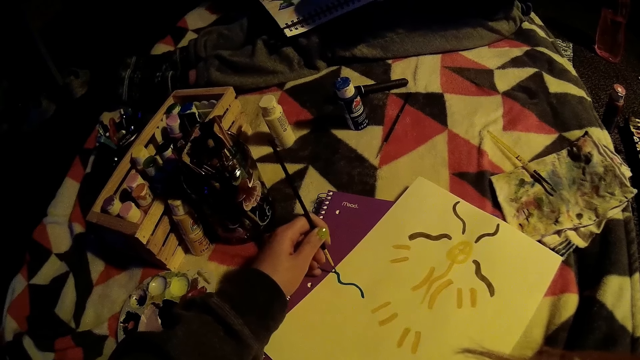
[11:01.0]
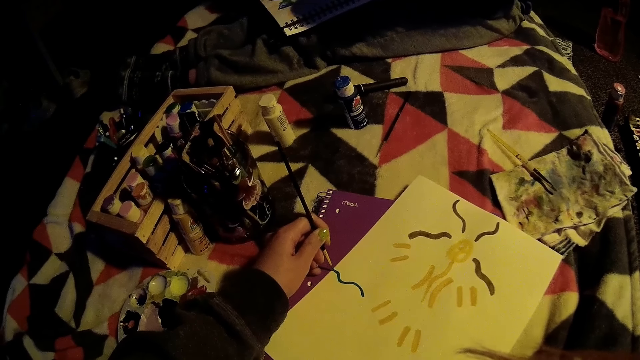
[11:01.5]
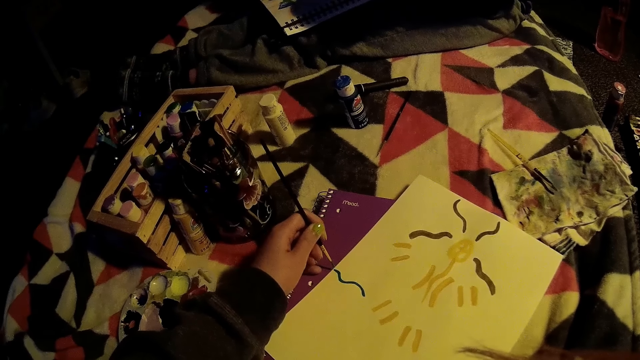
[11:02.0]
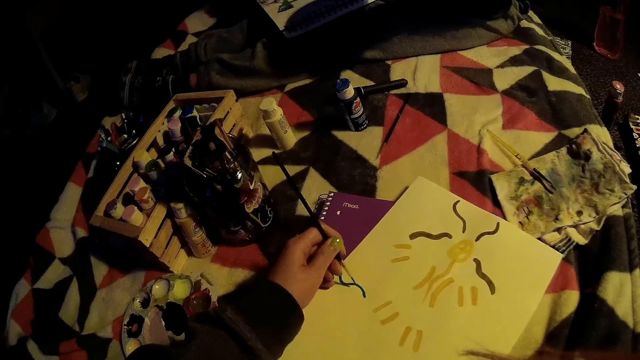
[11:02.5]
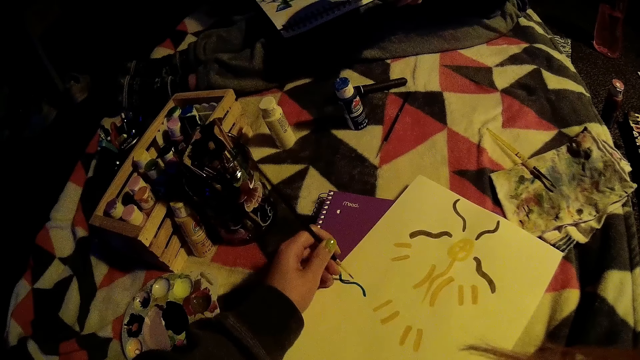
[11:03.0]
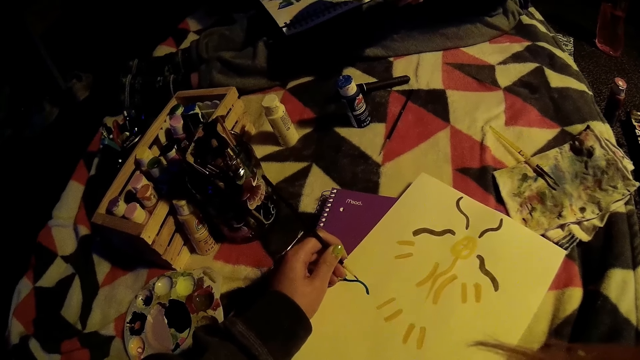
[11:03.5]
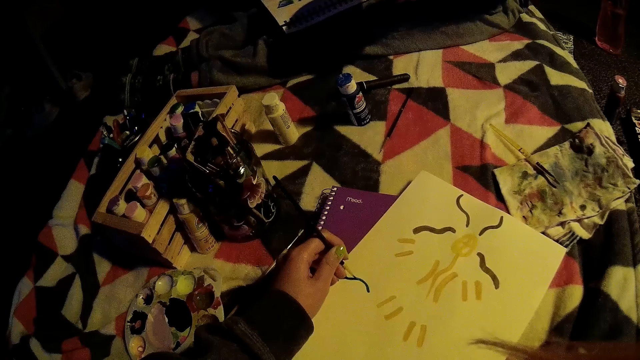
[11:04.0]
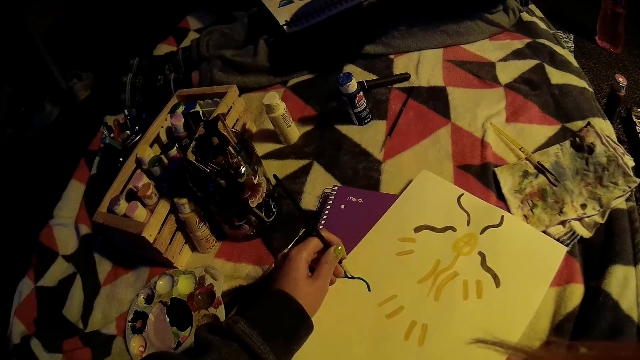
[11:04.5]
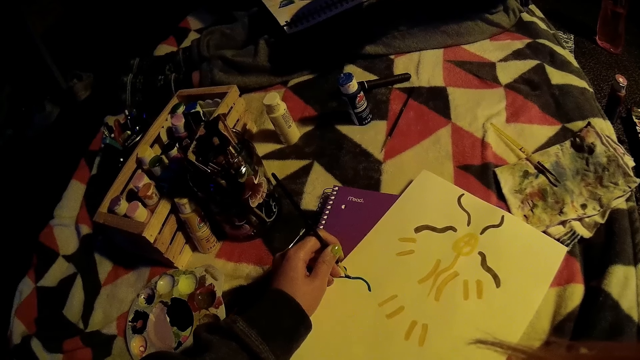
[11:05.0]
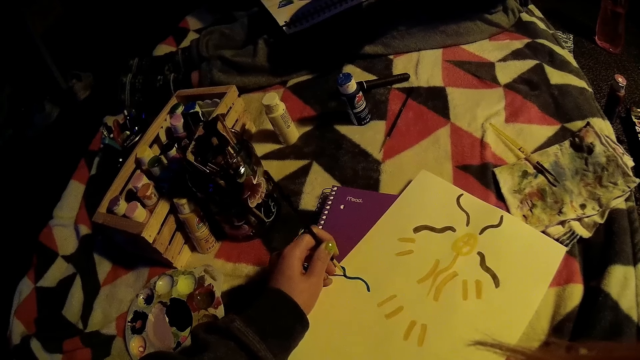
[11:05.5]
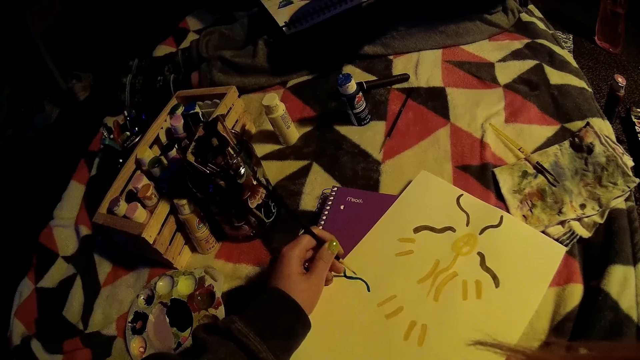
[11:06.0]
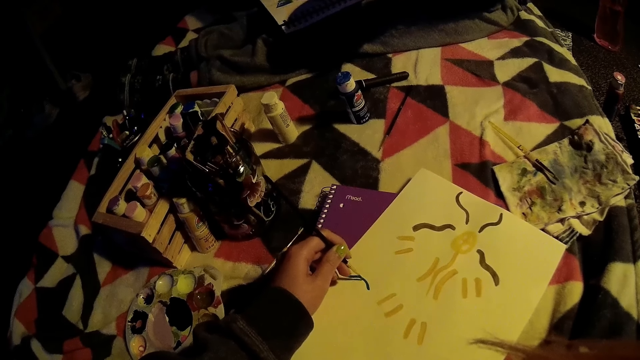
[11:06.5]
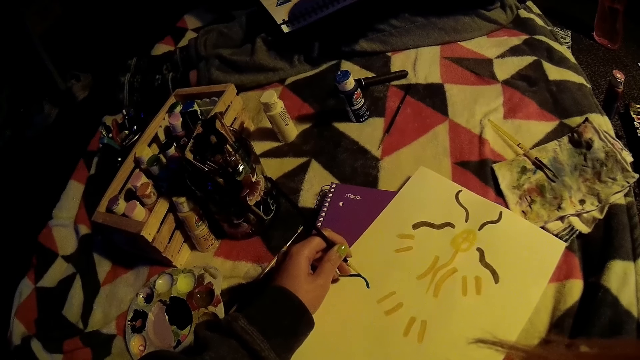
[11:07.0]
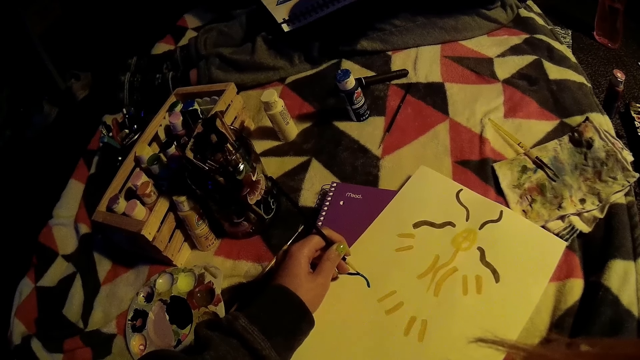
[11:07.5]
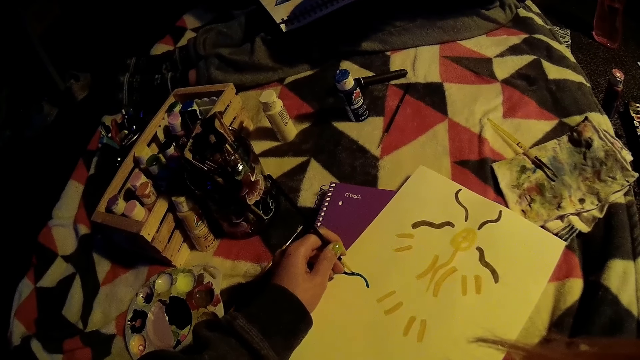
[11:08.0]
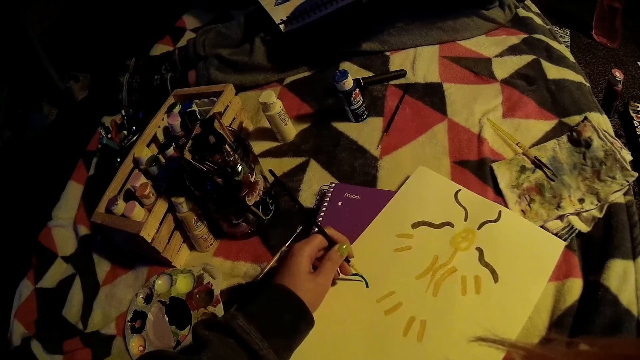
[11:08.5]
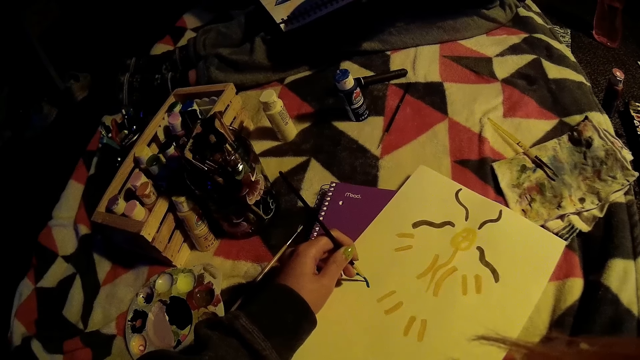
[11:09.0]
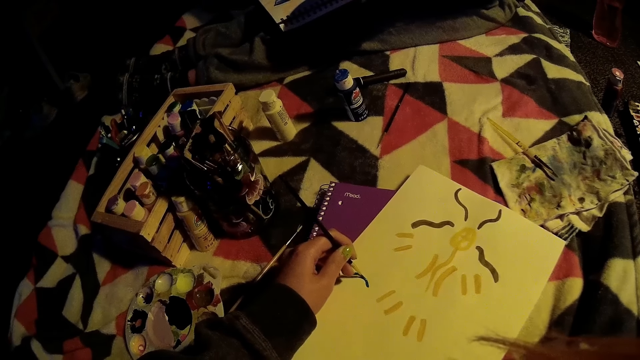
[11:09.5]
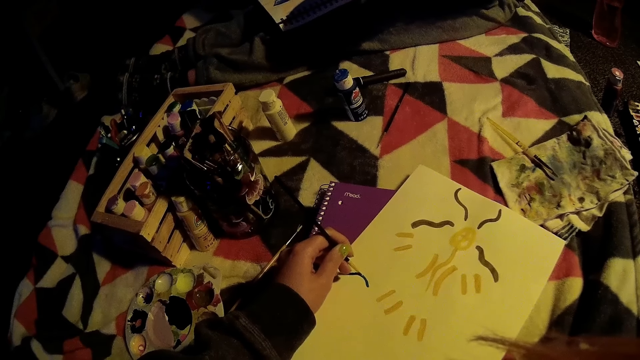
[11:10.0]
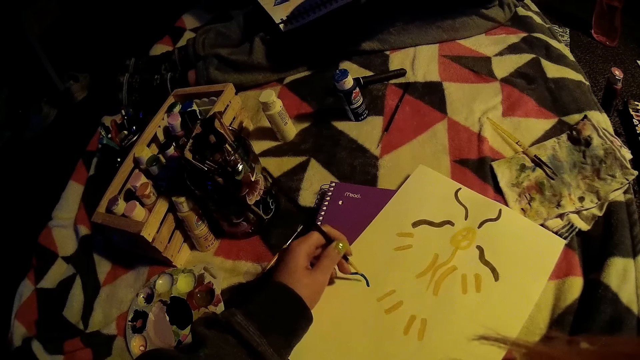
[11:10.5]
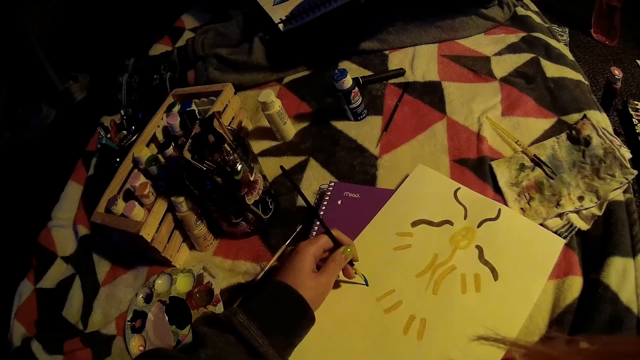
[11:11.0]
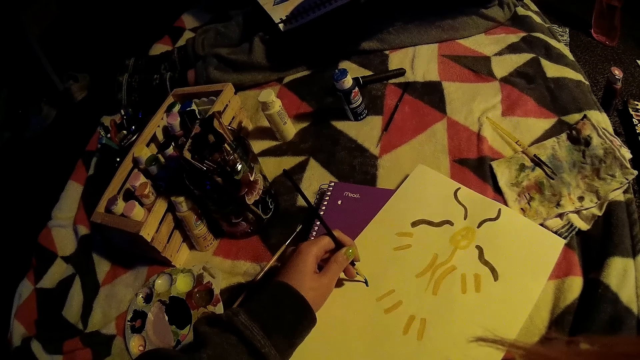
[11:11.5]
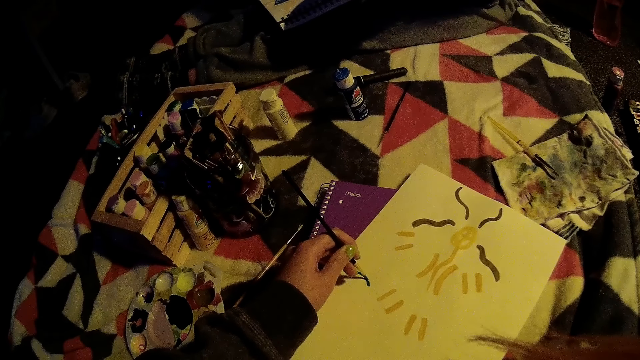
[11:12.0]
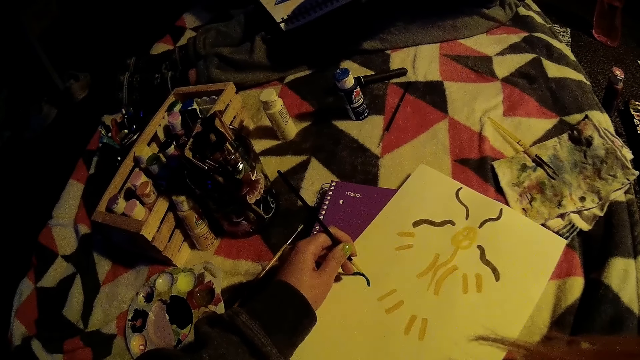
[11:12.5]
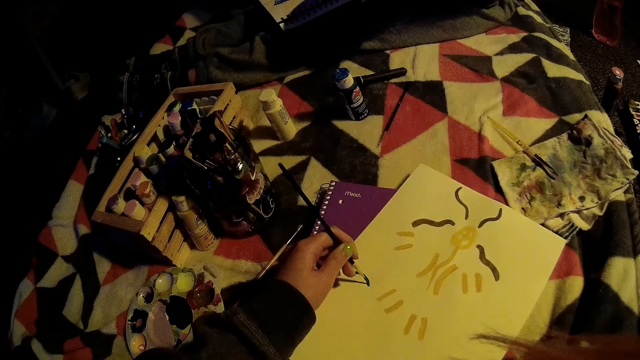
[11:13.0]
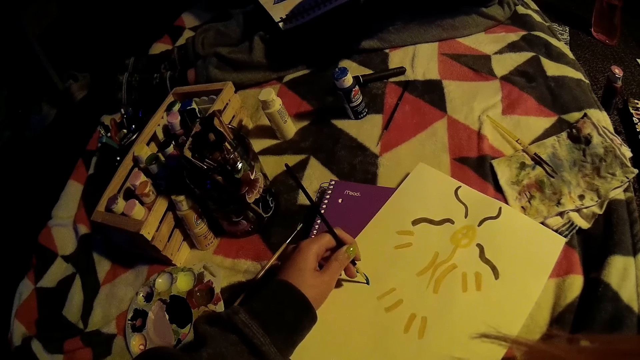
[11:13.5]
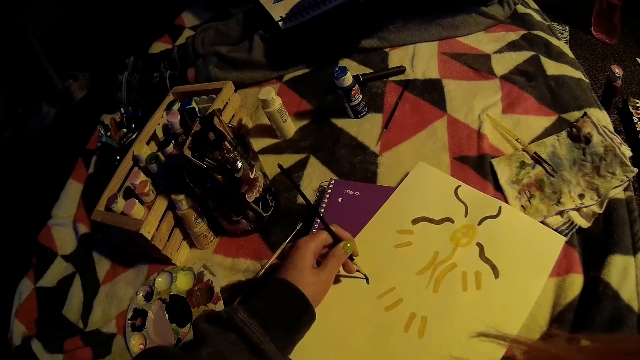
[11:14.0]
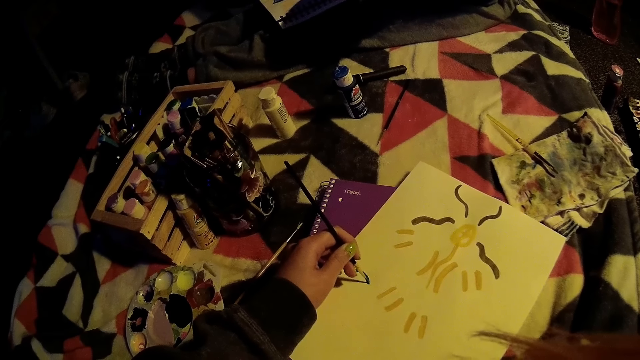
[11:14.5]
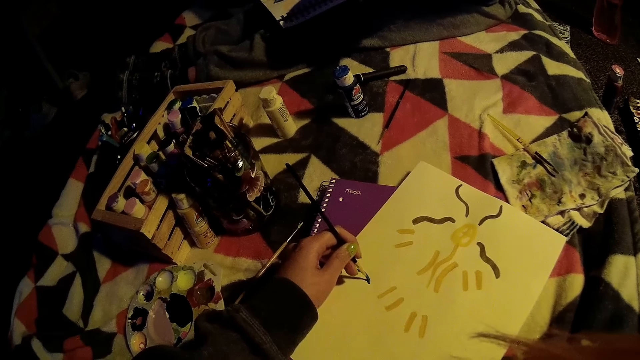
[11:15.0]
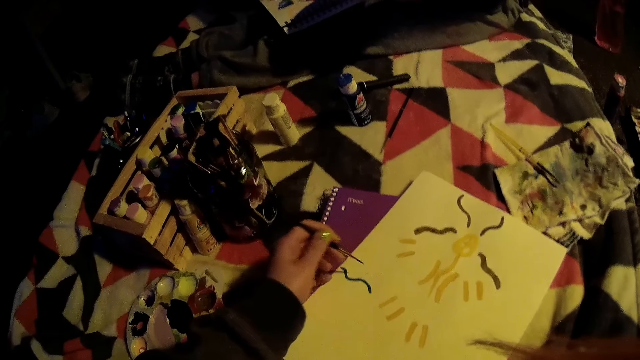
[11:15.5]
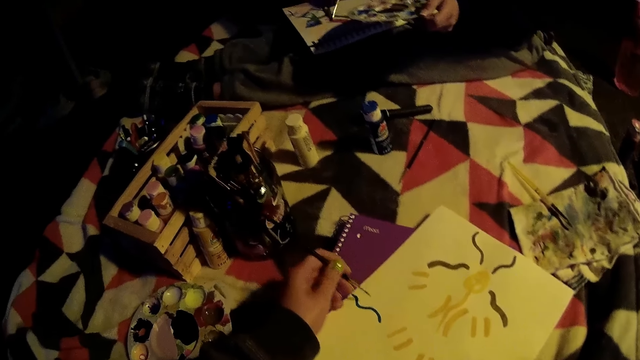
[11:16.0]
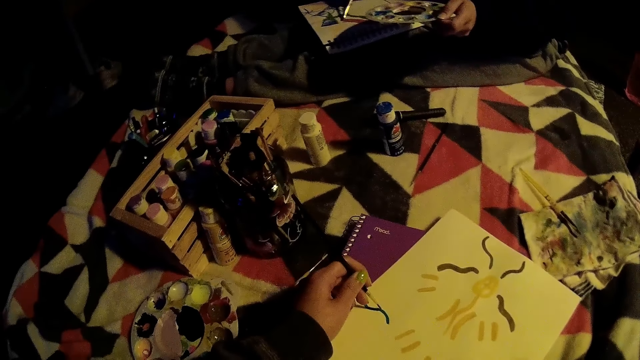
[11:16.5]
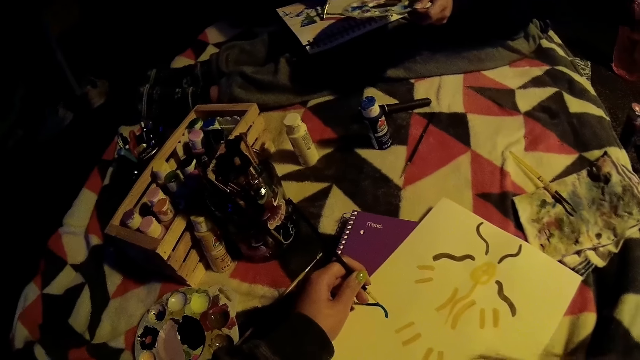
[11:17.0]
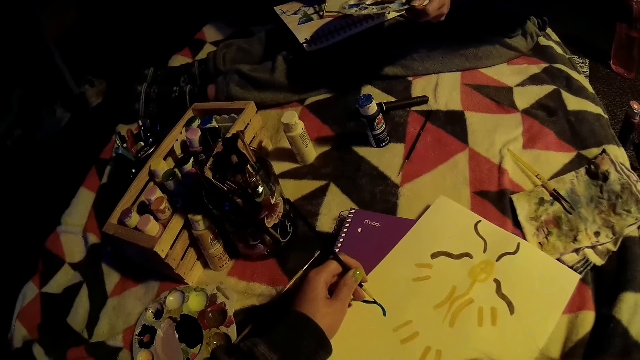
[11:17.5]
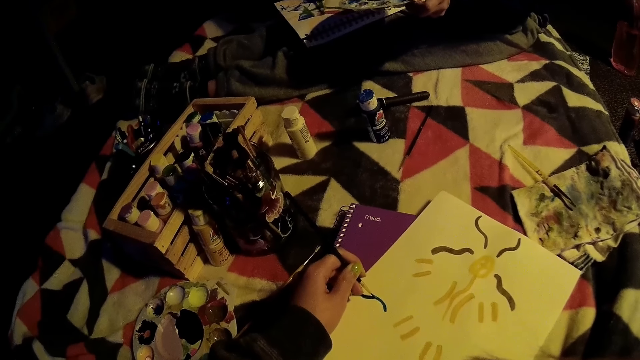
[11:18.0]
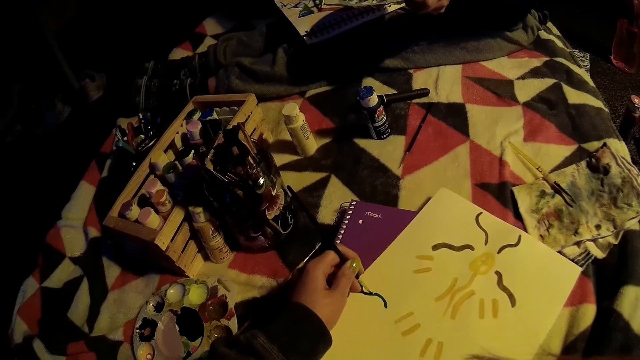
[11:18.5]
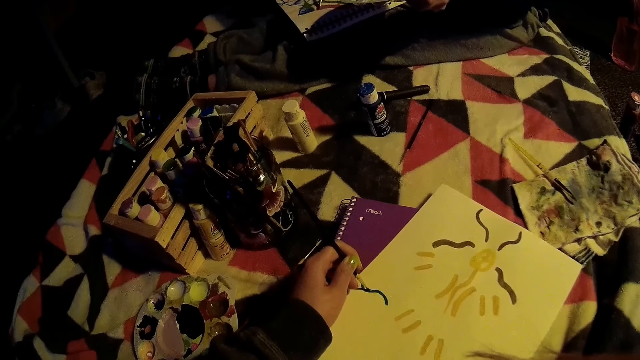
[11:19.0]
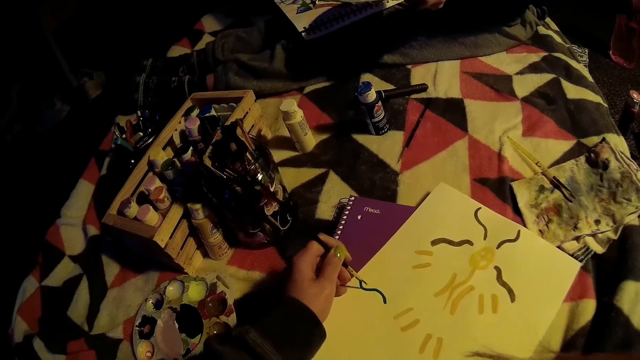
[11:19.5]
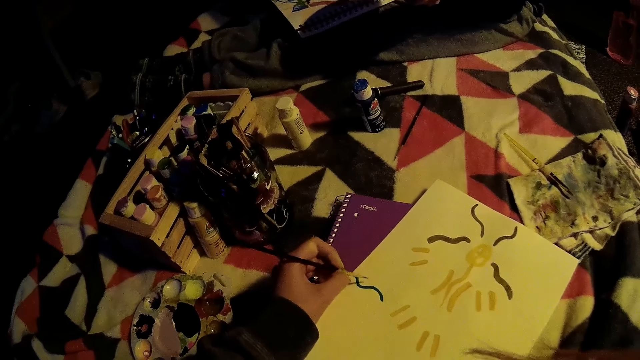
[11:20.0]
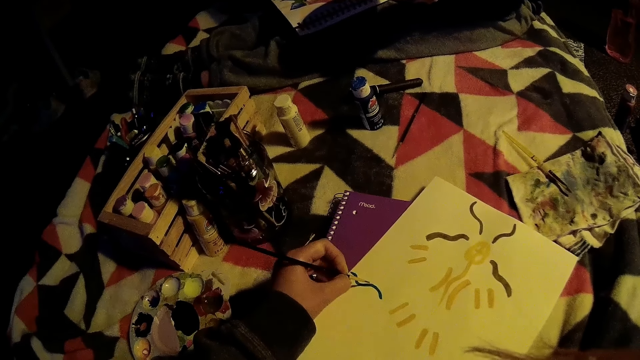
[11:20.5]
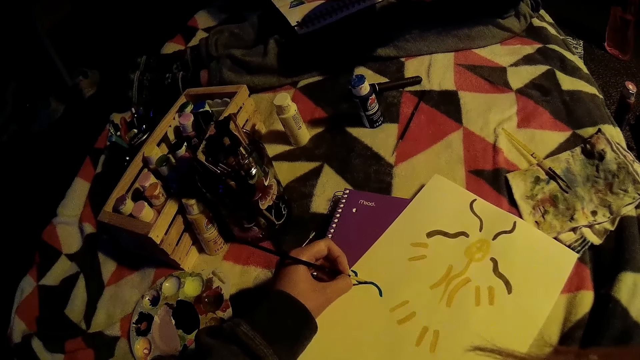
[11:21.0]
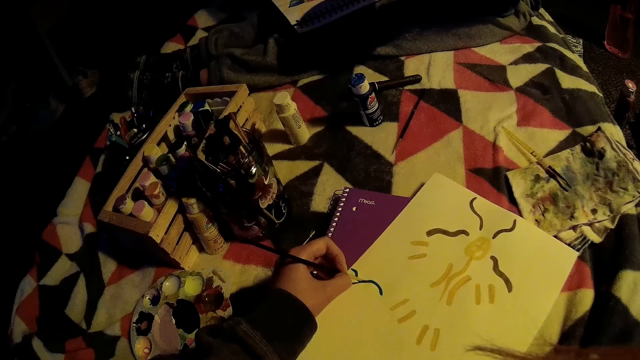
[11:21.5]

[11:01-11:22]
A woman paints on the painting book with the brush.
